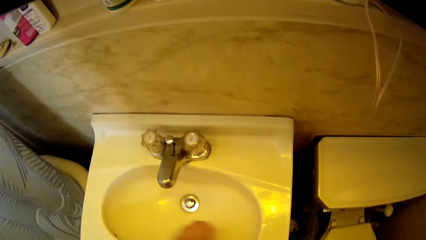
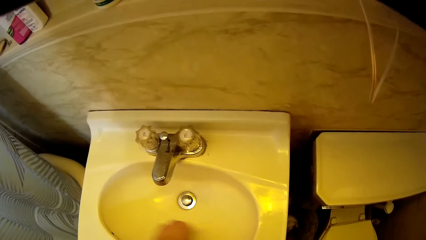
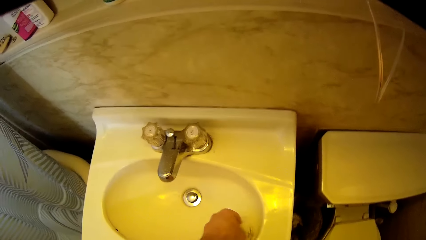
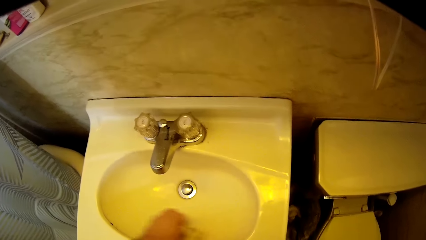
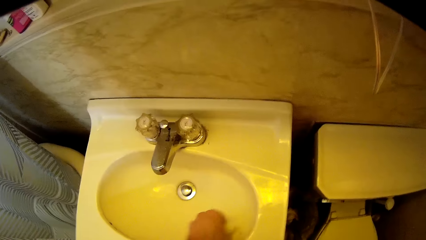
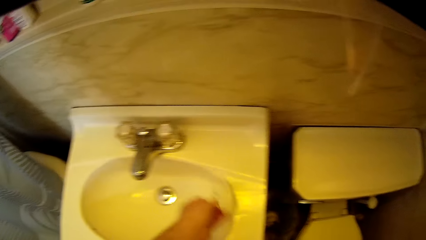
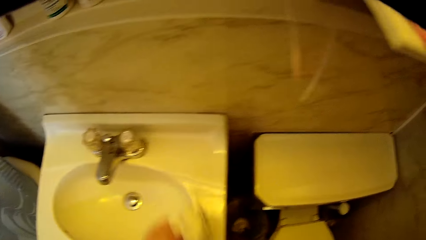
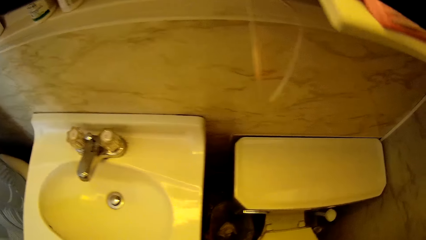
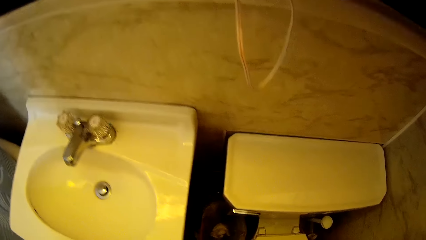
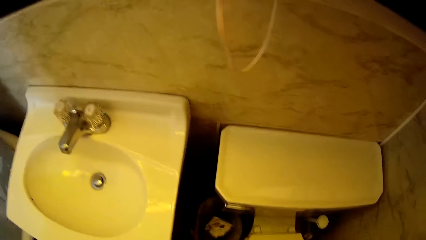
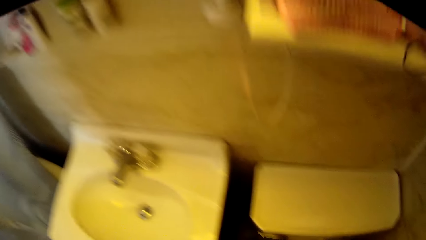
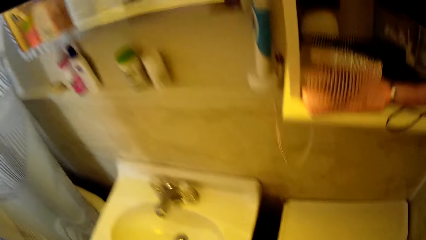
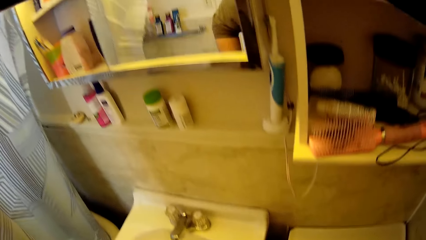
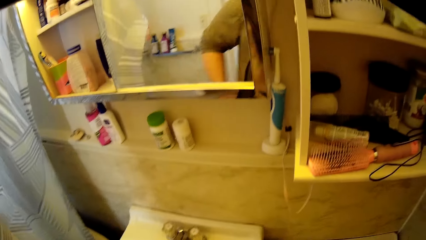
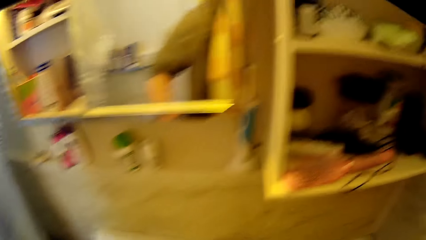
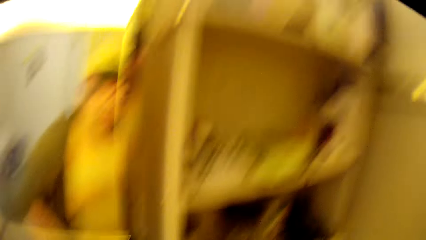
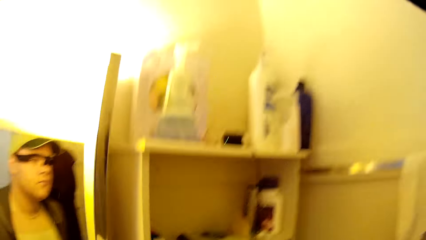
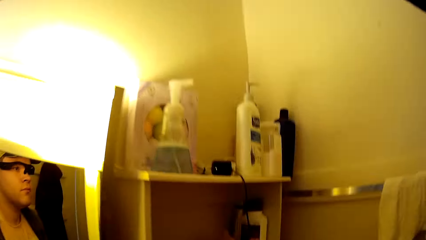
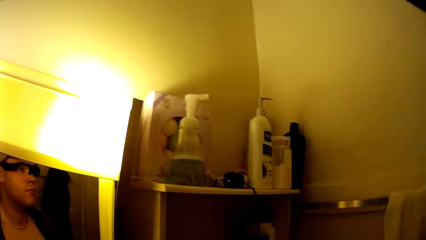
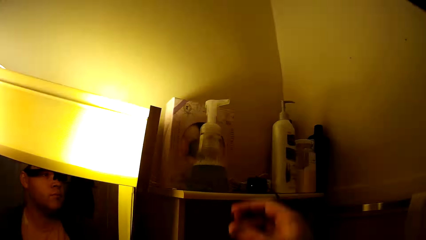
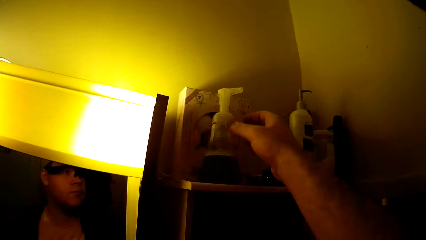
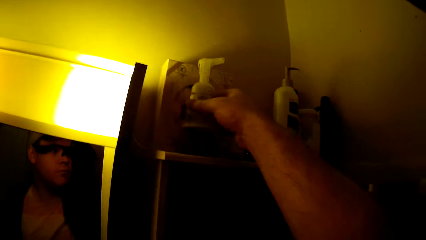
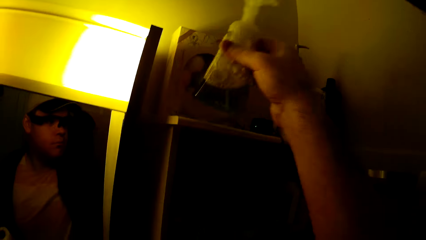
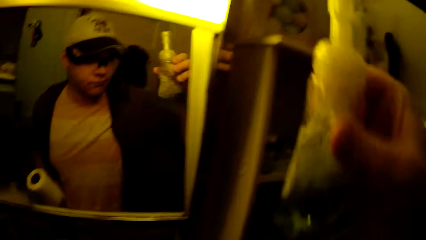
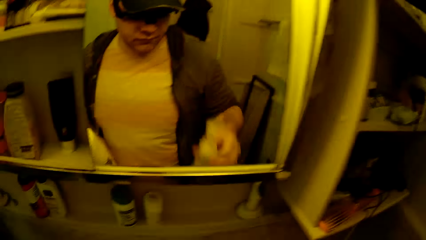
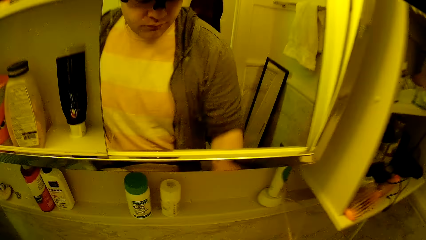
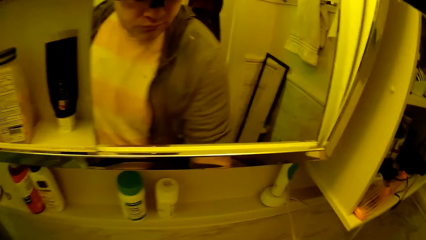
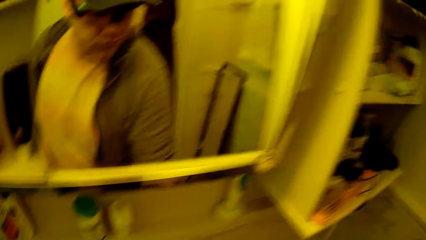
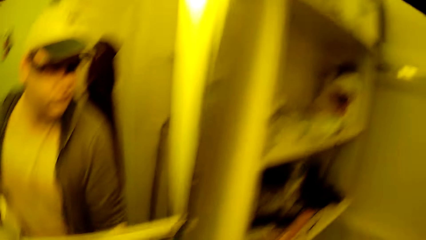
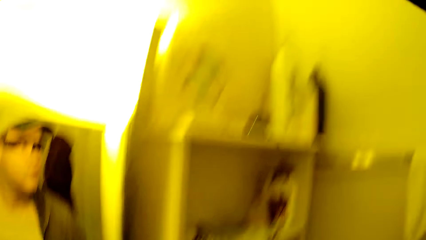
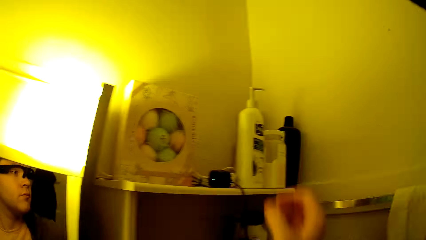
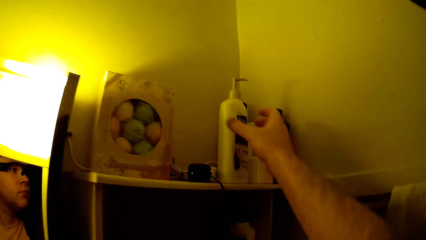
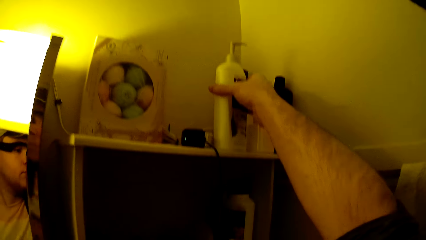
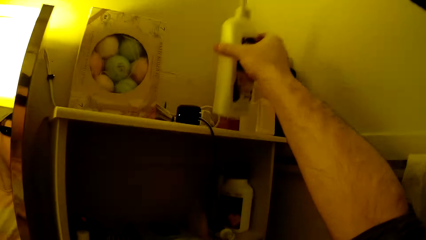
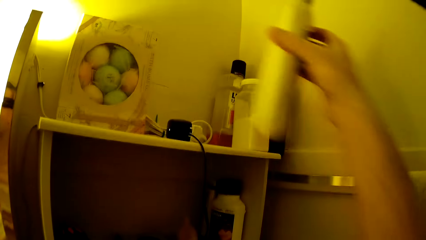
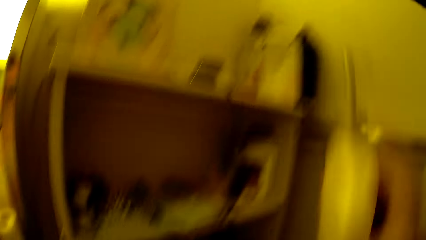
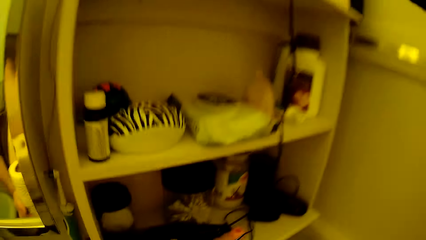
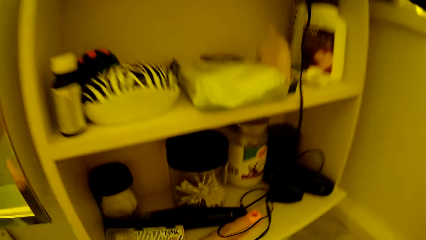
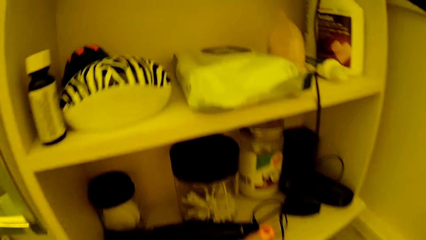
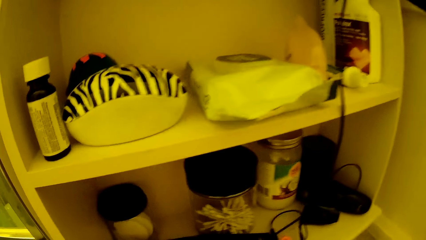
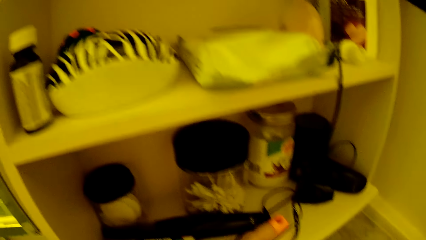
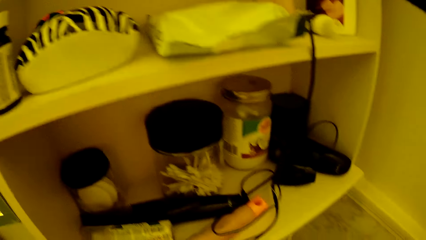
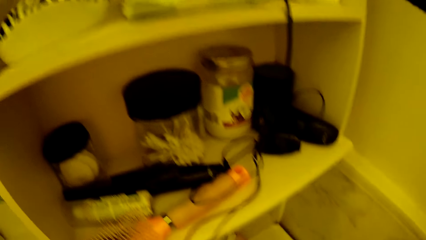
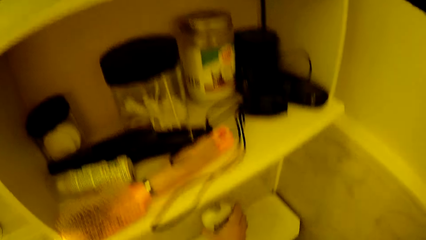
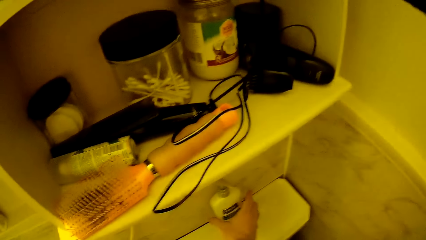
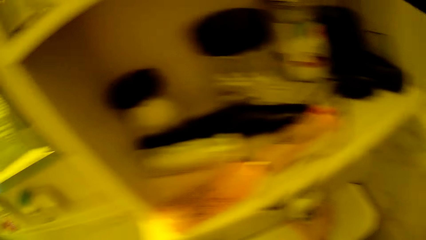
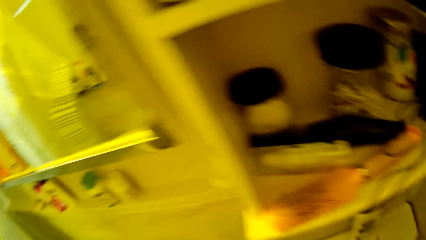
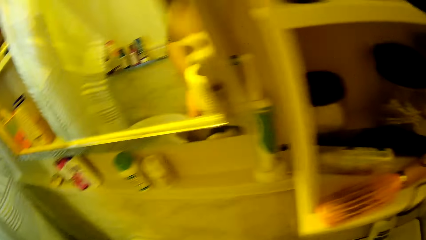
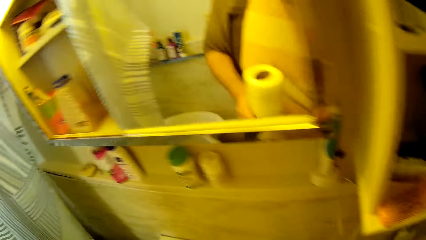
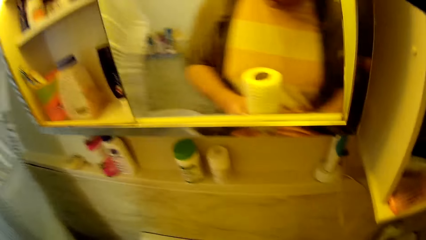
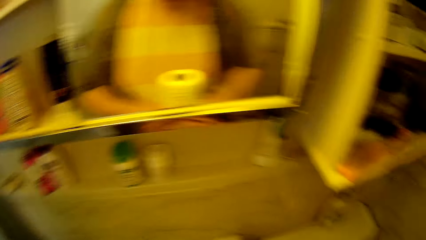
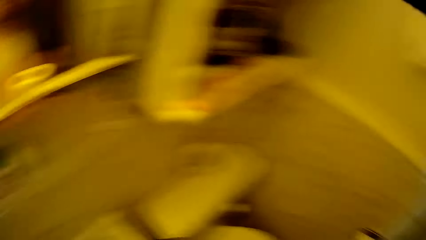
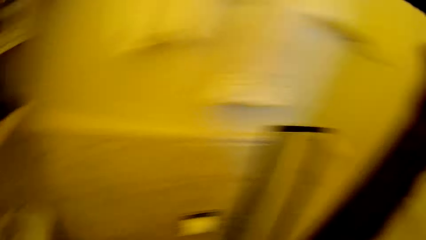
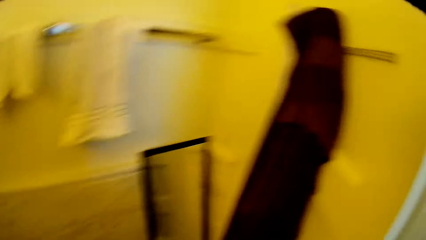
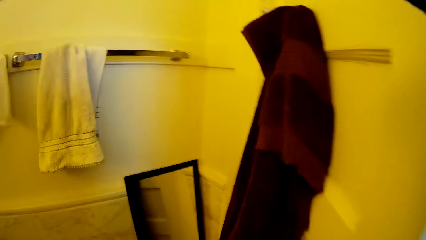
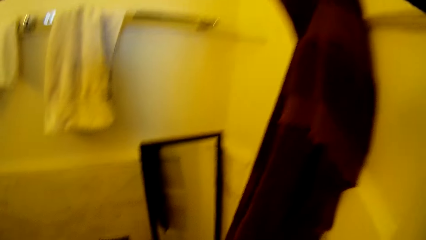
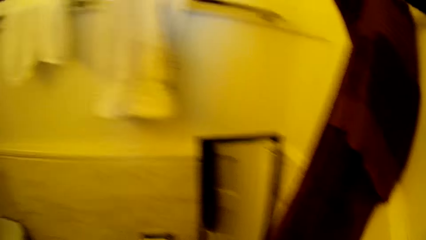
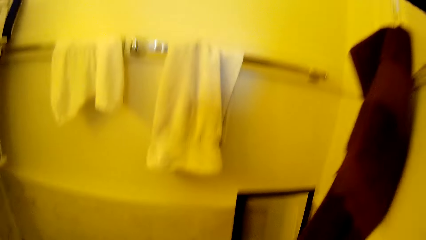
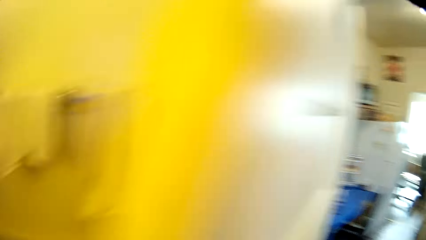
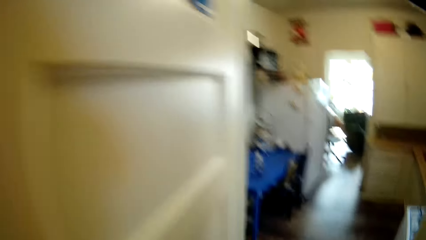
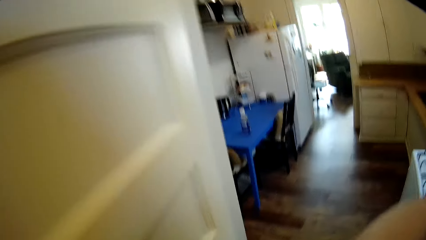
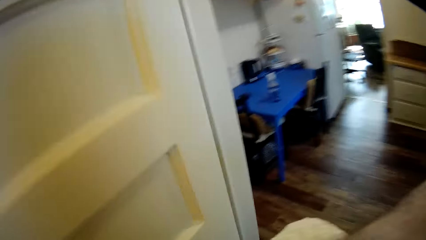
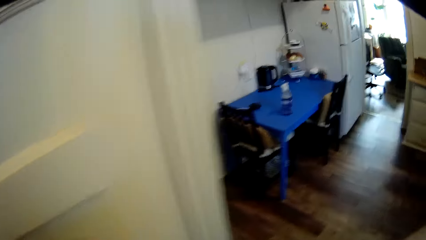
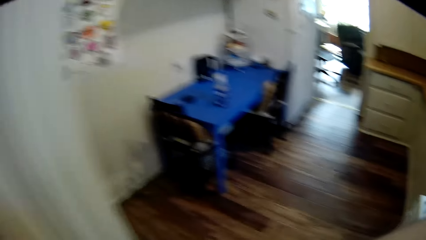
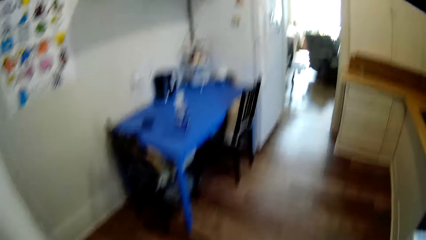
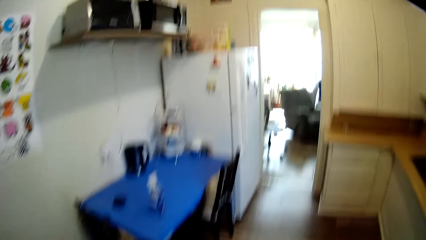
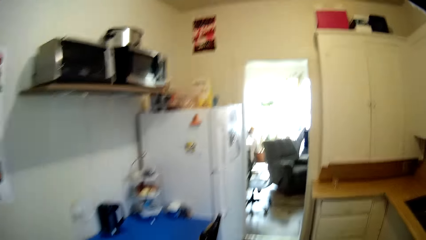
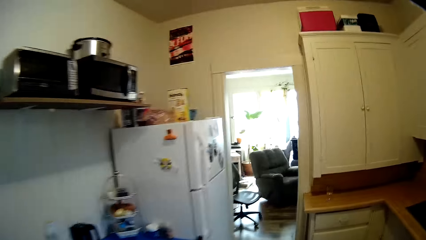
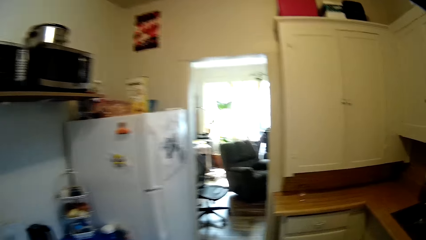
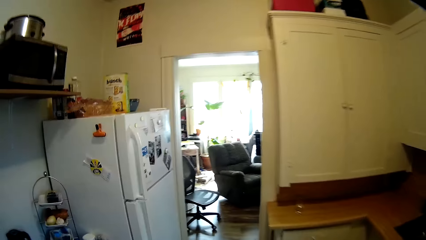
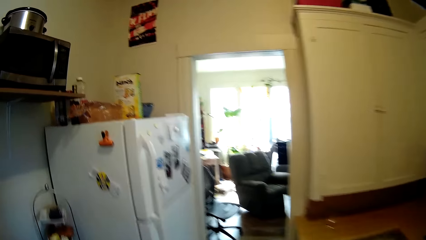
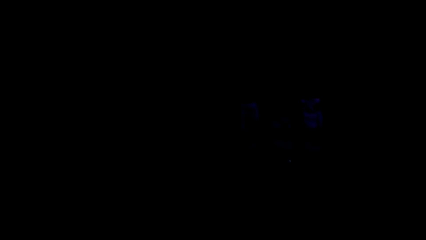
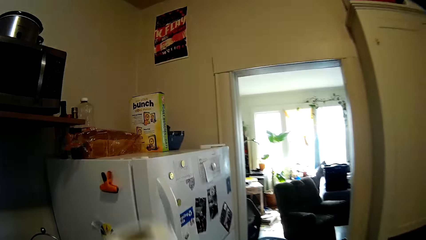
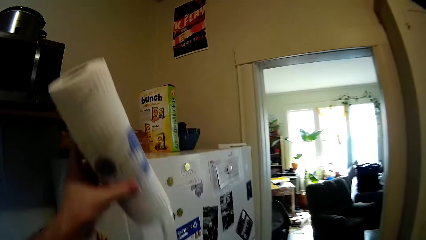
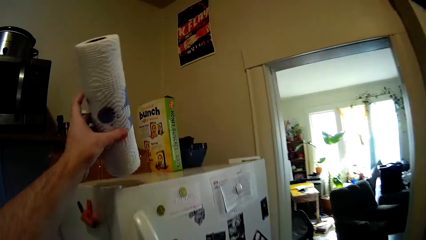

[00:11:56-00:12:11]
The camera wearer throws the used paper towel in the trash can. They pick up the detergent from the shelf. They pick up the soap bottle.
